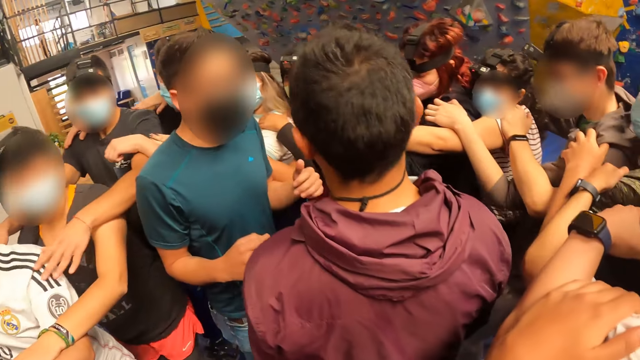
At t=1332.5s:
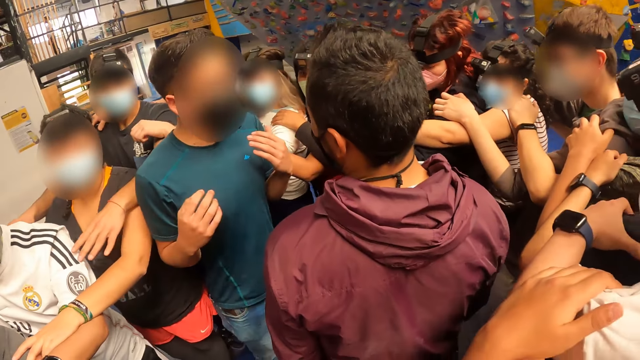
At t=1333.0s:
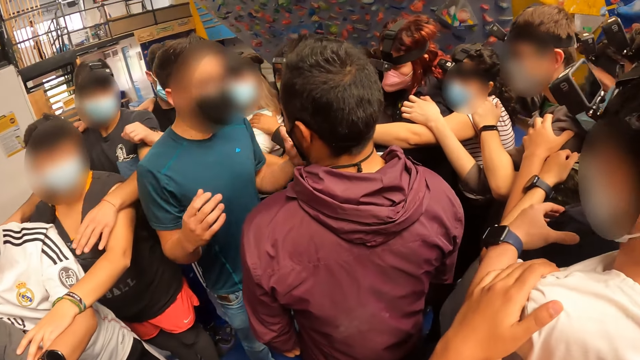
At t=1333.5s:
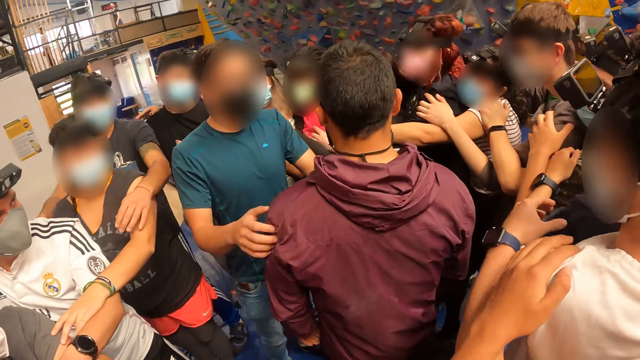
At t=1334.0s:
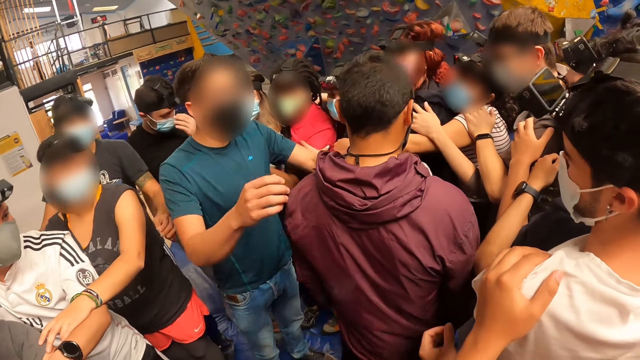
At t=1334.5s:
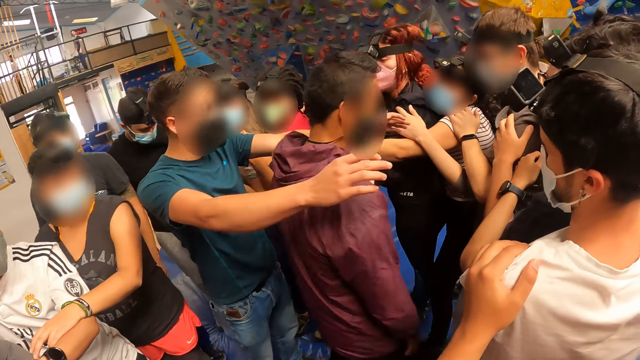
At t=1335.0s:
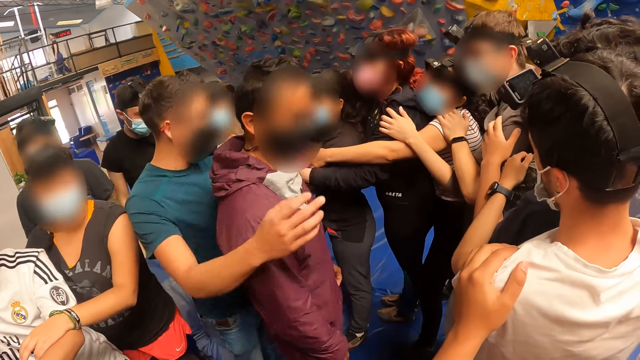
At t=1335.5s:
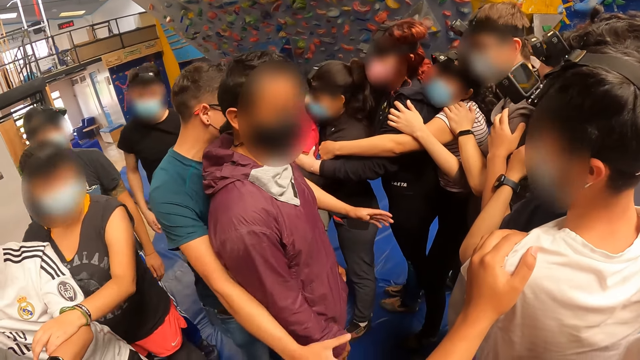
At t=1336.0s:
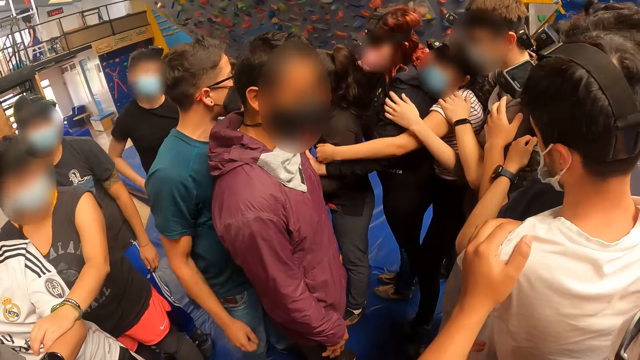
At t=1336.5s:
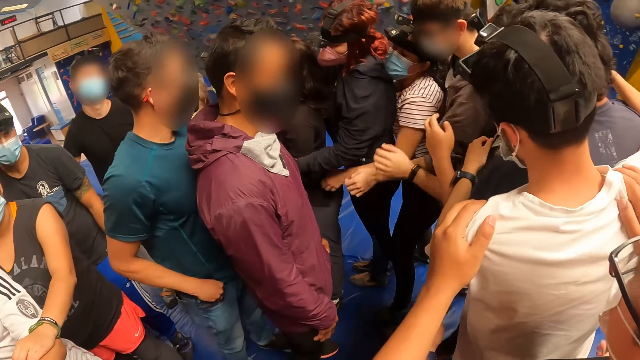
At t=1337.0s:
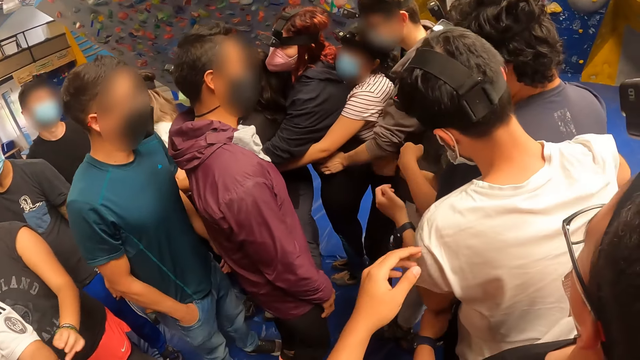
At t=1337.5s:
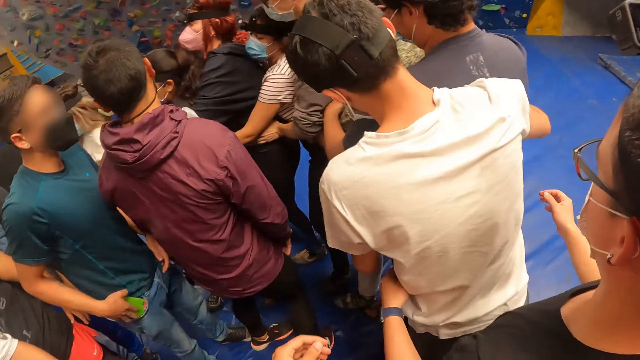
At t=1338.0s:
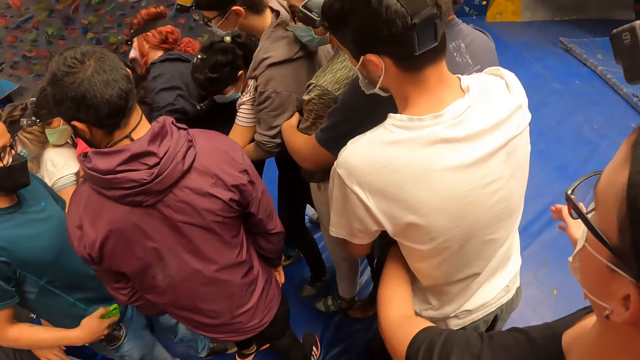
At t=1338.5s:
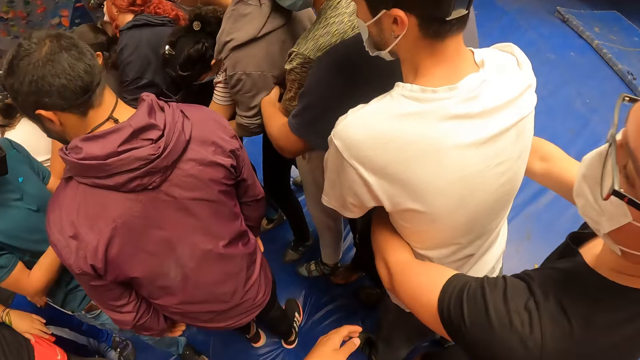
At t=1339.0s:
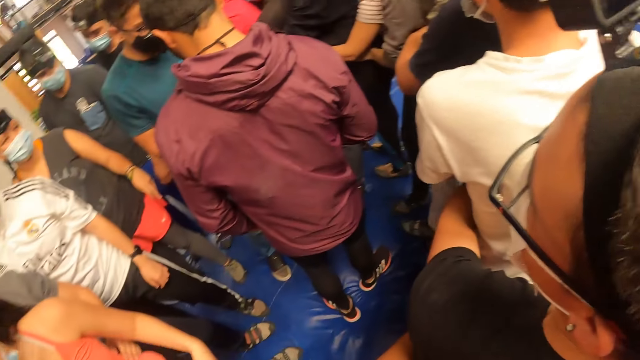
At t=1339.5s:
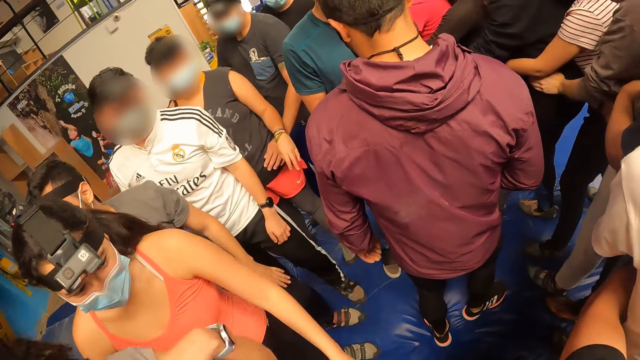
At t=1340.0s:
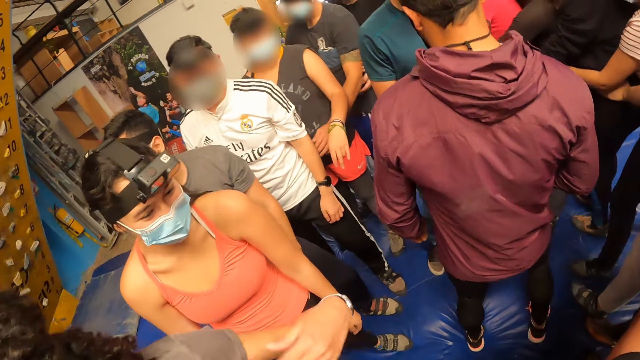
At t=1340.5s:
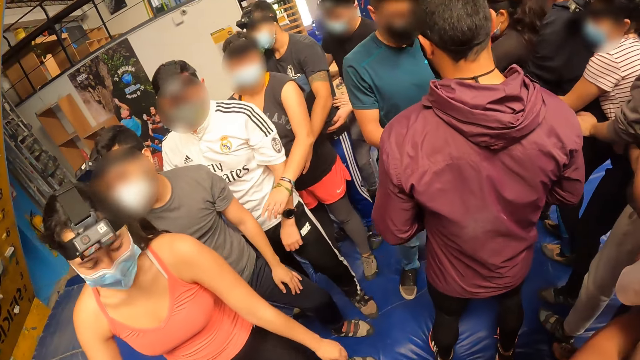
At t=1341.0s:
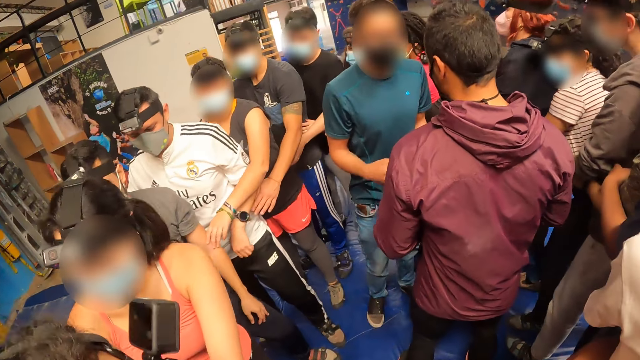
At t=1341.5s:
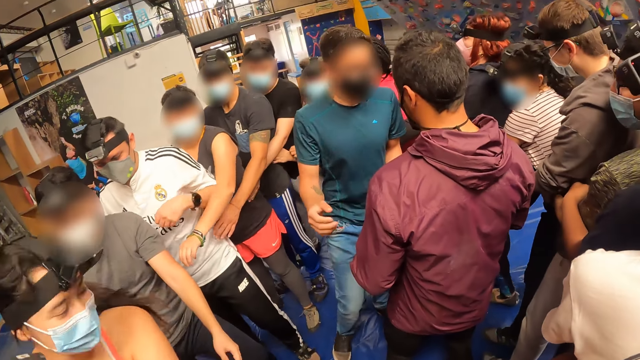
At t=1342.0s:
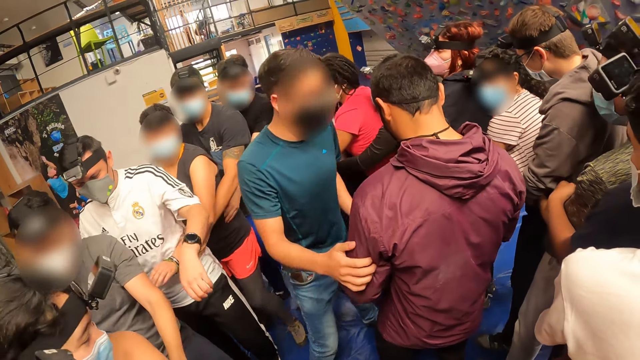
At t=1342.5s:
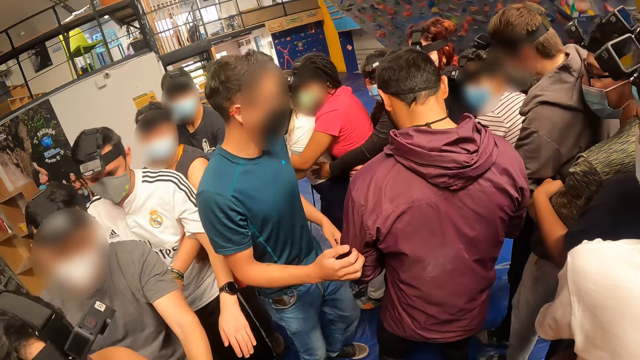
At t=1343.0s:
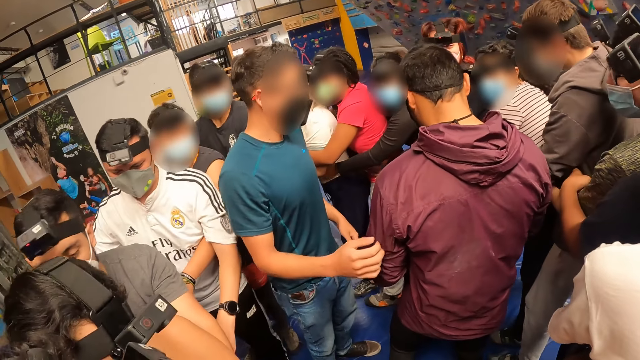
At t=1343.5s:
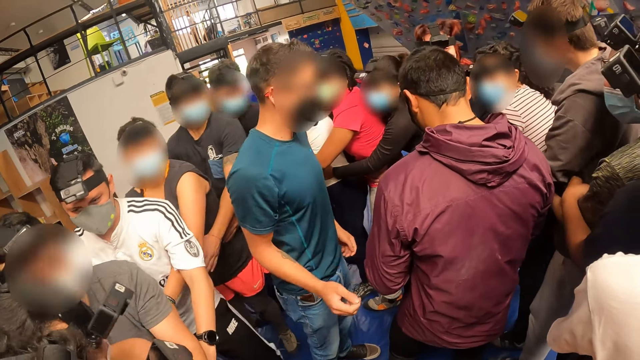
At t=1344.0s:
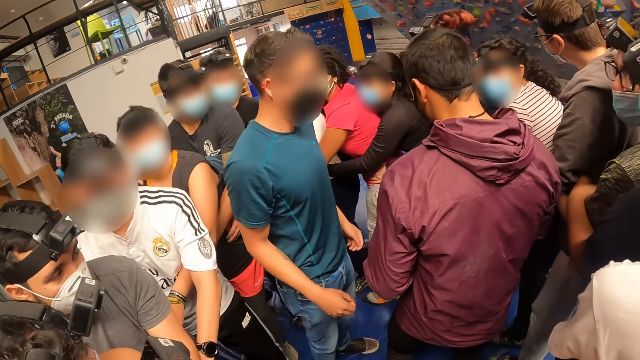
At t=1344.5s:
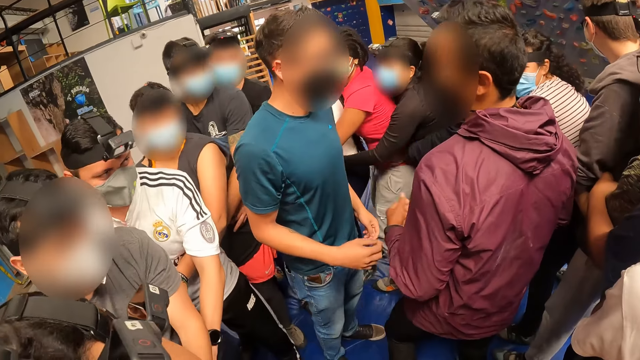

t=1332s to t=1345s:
A man turns another man around with his hands. The camera wearer drops the hands. A third man places his hands around the waist of a fourth man. The camera wearer holds someone's waist. They look around. The first man touches the left arm of the second man with his right hand.

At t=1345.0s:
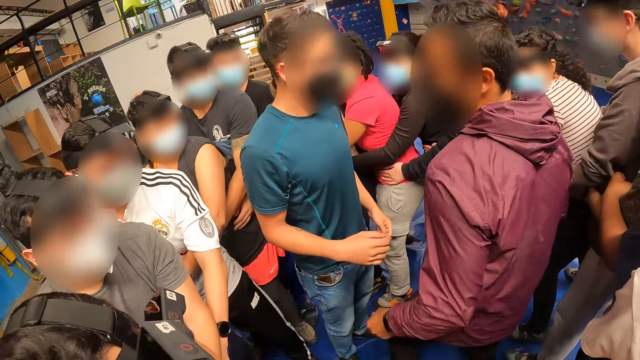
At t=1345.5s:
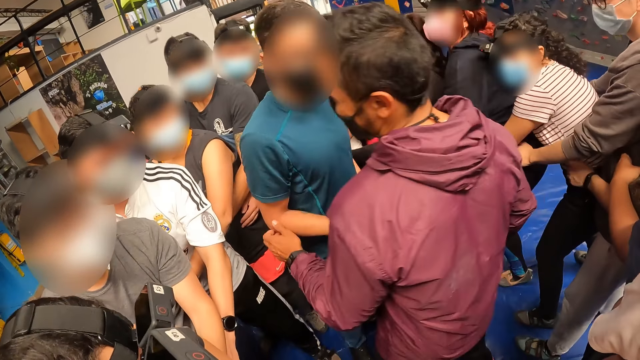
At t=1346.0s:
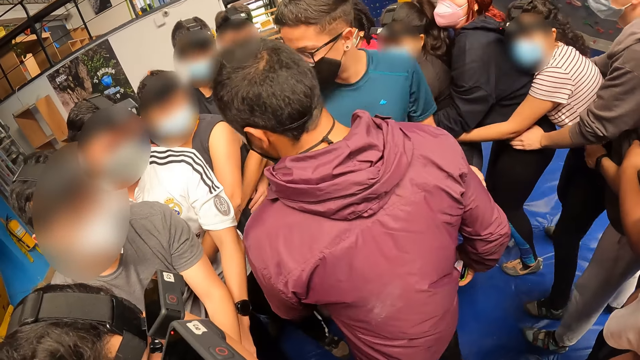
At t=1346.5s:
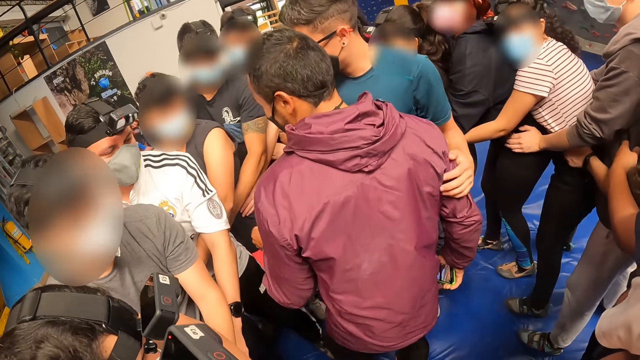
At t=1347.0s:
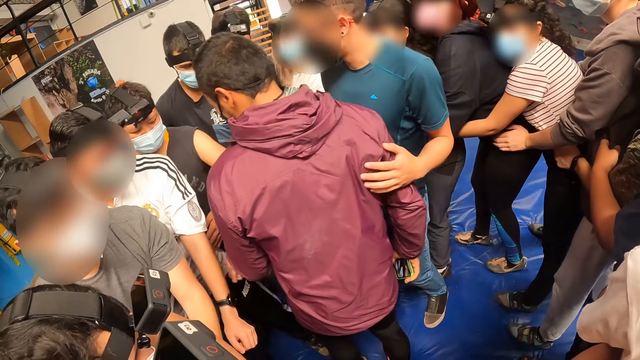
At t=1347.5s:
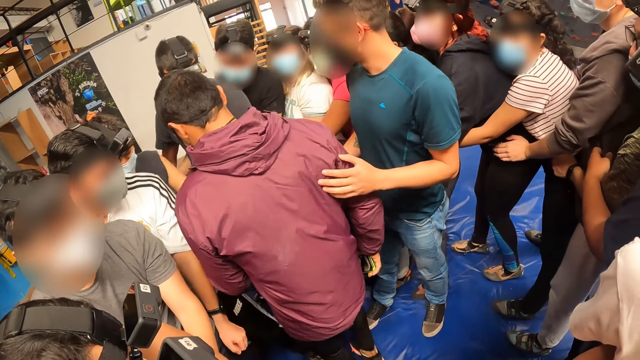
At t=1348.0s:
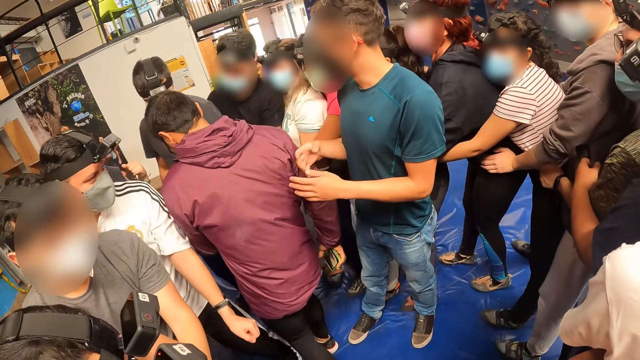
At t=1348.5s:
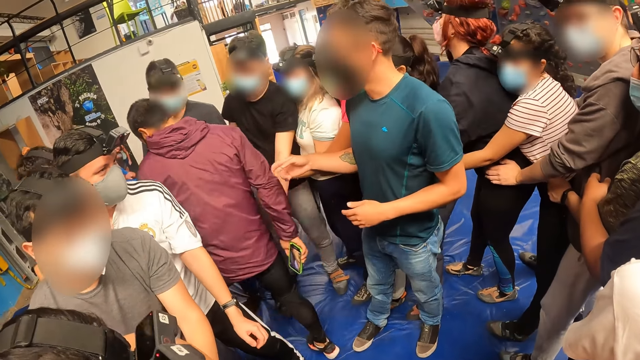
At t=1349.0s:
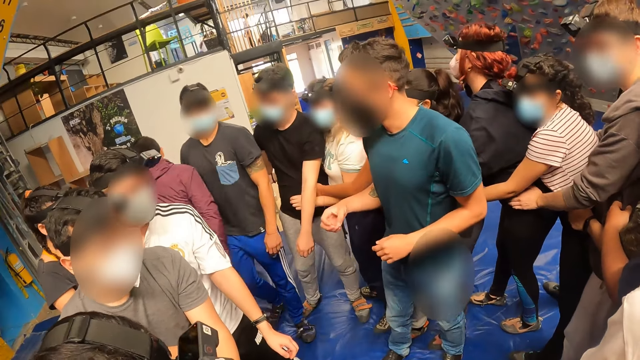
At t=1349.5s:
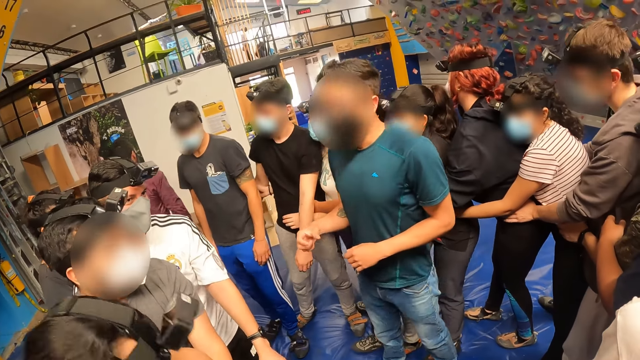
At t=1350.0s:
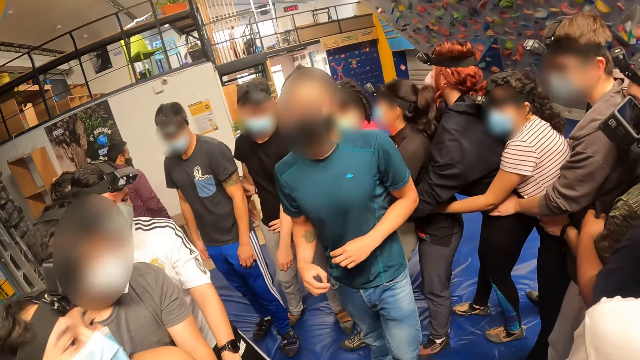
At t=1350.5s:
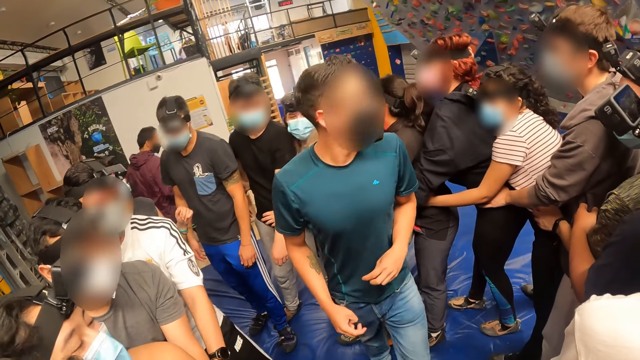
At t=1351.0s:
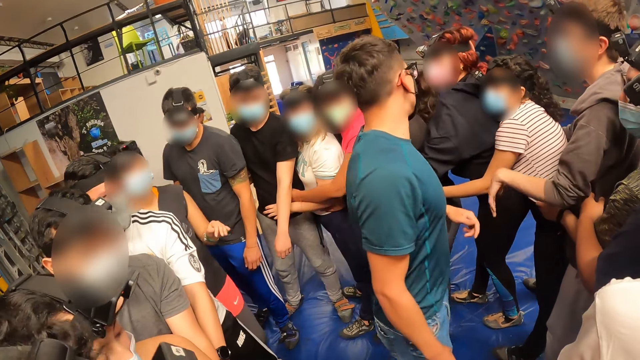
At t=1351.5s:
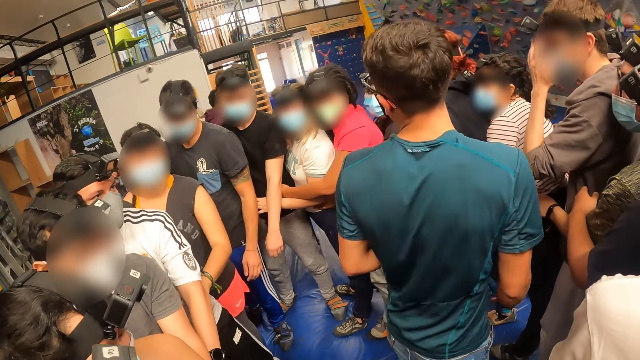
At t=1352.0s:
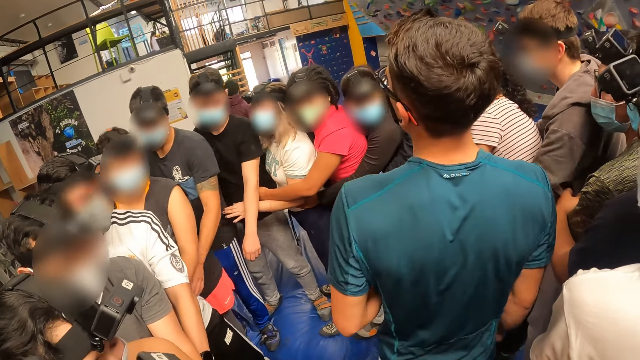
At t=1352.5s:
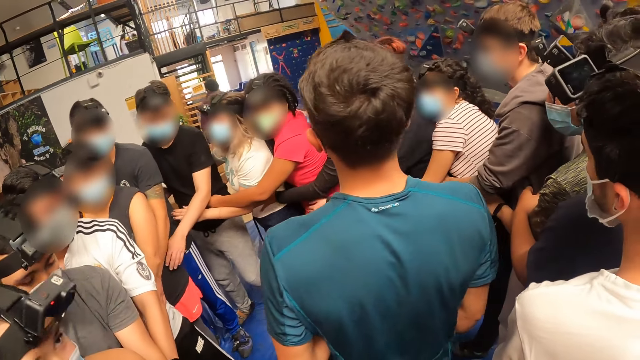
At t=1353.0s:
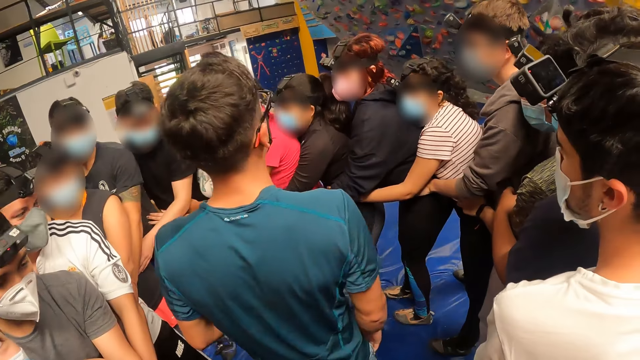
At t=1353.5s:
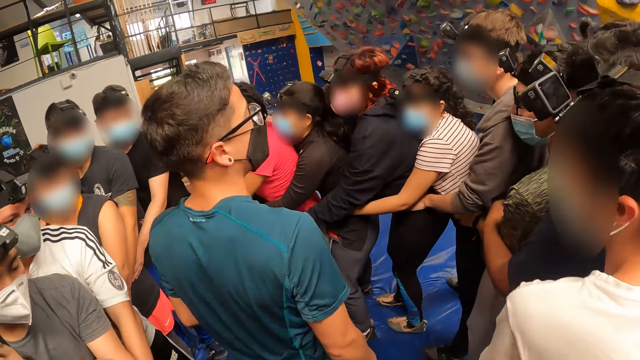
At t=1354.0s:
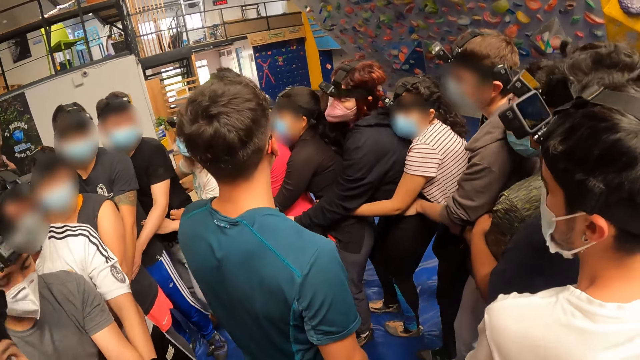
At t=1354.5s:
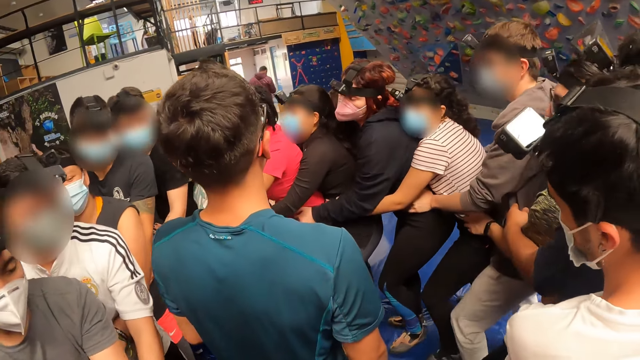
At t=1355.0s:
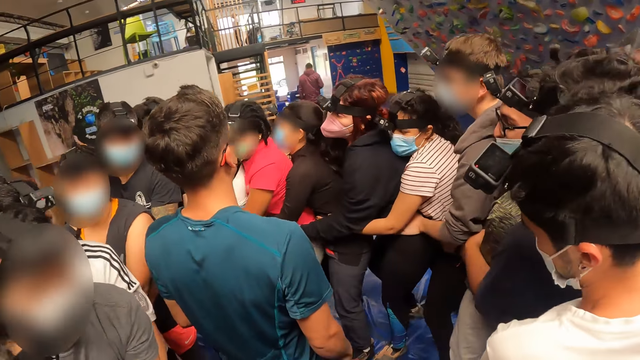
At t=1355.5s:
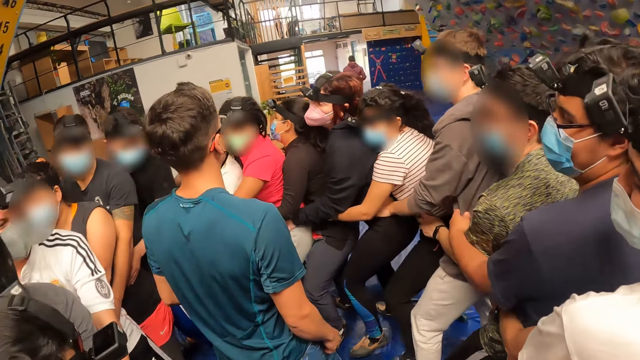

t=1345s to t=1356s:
A man touches the right arm of another man with his left hand. The first man touches the right arm of the other man with his right hand. A third man touches his face with his left hand. The camera wearer exercises with the group of people. They walk on the crash pads.
